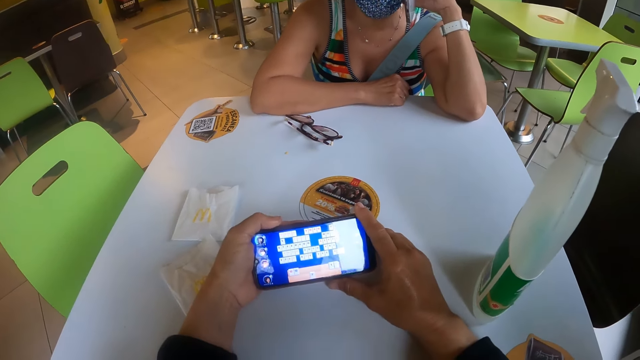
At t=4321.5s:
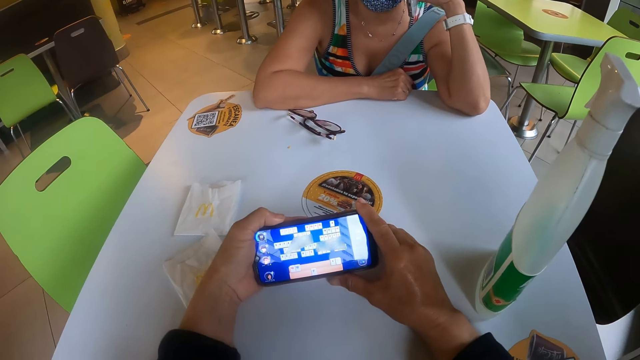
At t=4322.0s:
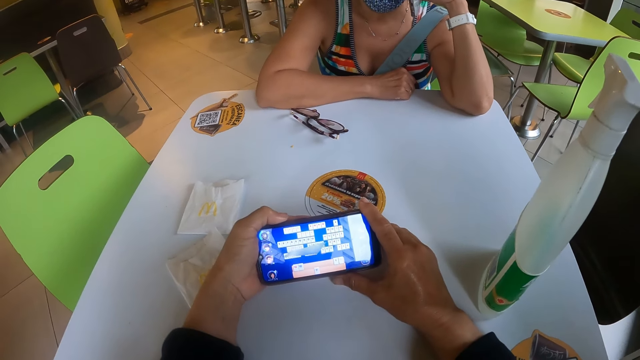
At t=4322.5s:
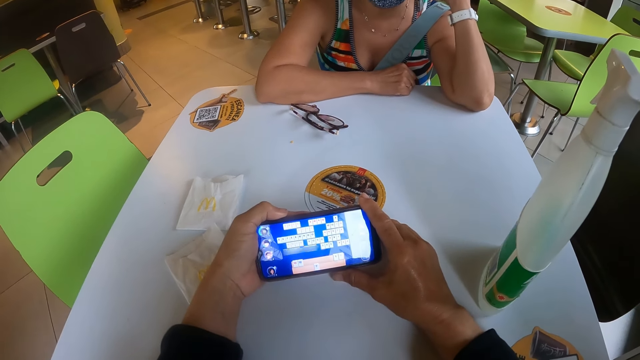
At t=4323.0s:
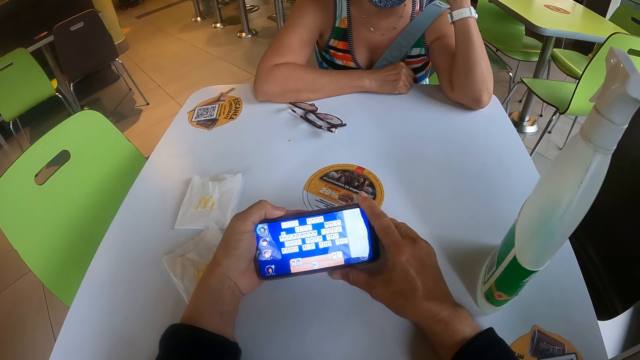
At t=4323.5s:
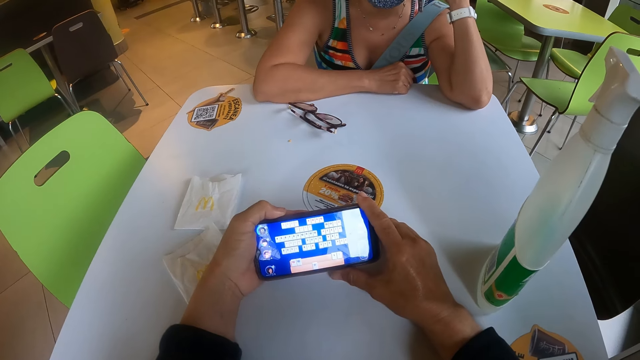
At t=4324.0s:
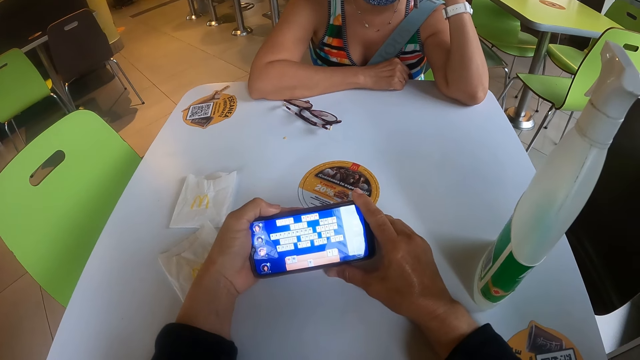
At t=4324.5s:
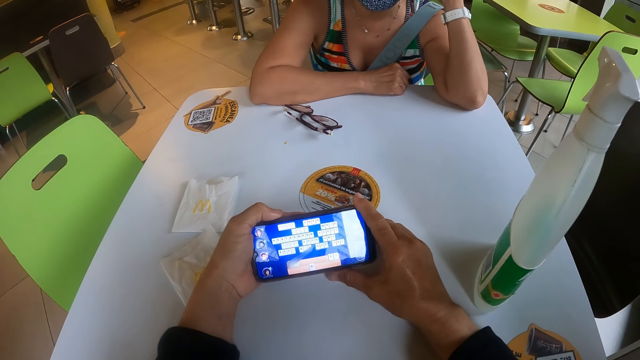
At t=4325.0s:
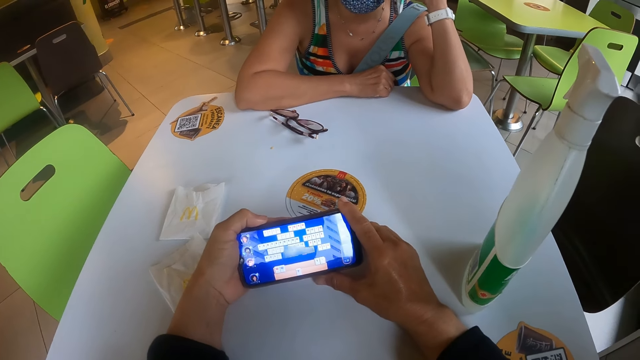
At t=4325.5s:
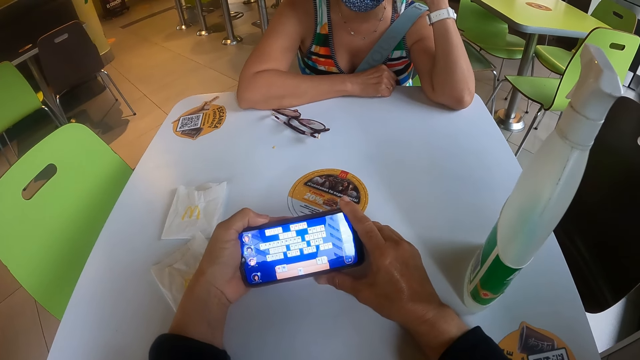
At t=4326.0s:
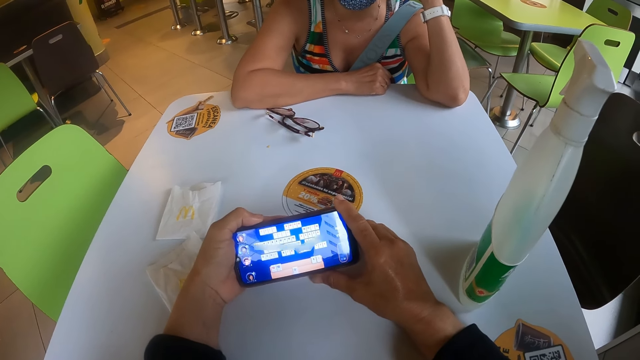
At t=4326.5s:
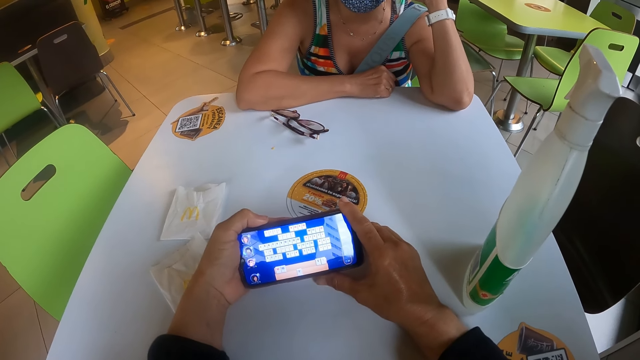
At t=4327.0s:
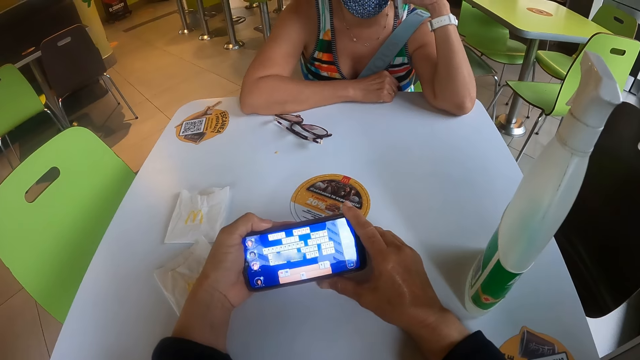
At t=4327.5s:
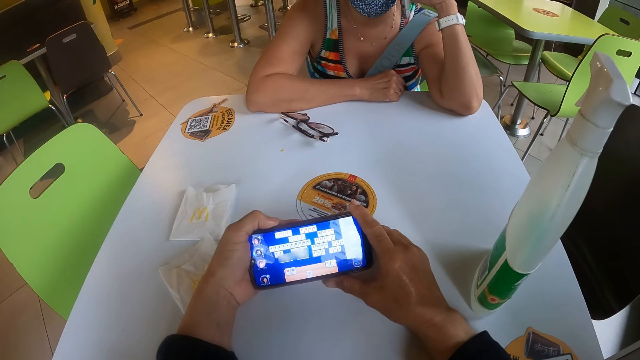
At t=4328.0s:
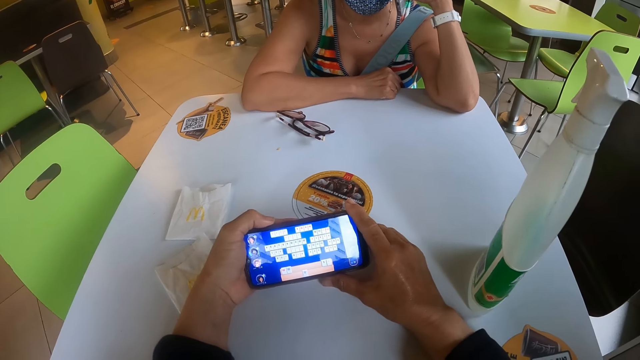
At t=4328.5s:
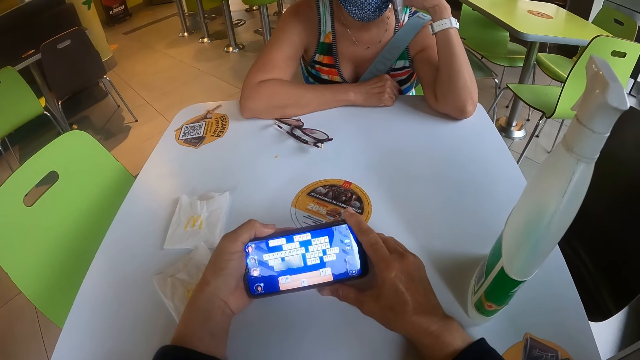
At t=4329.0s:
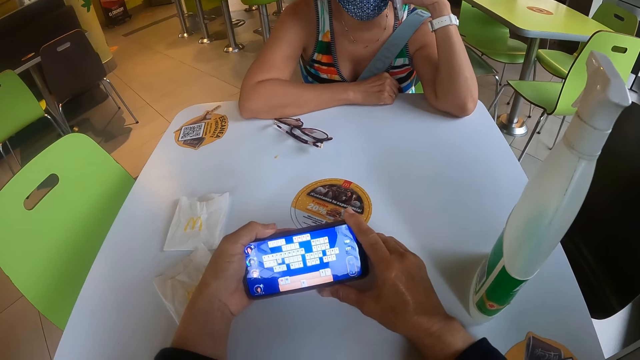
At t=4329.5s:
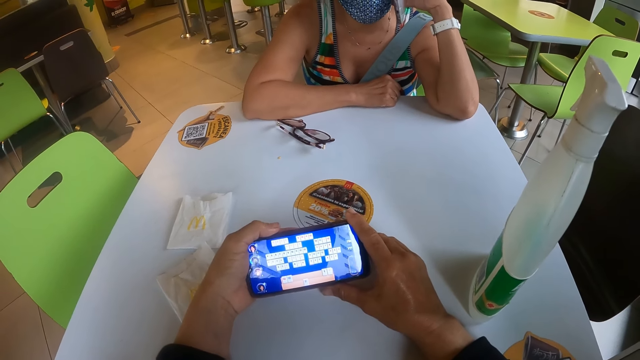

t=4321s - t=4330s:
The camera wearer looks at the phone.

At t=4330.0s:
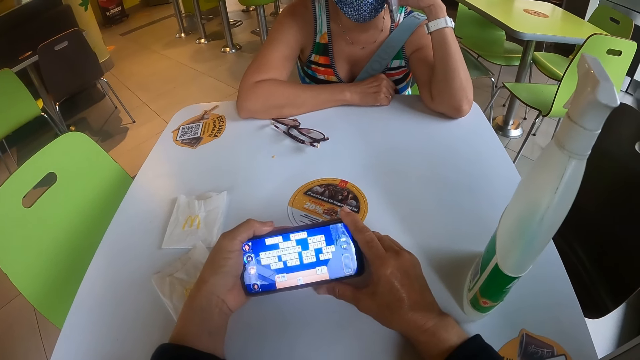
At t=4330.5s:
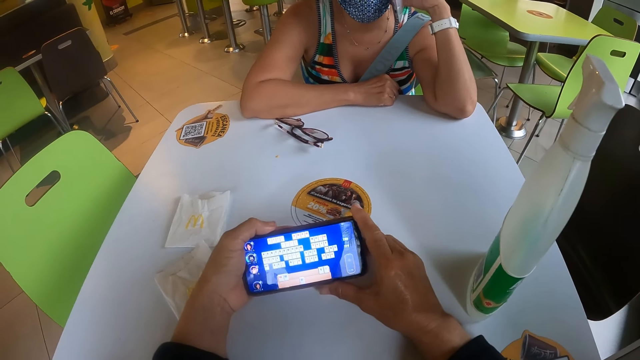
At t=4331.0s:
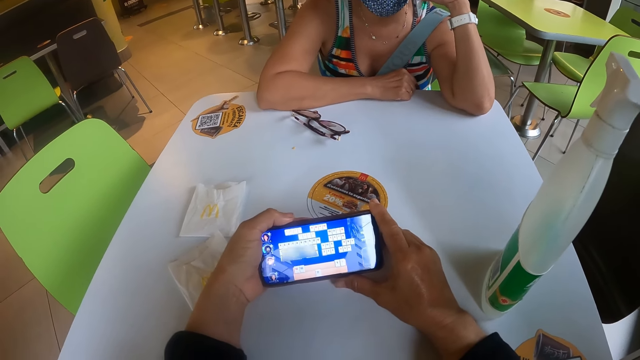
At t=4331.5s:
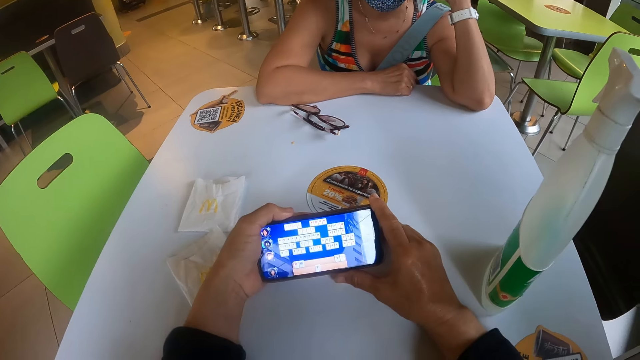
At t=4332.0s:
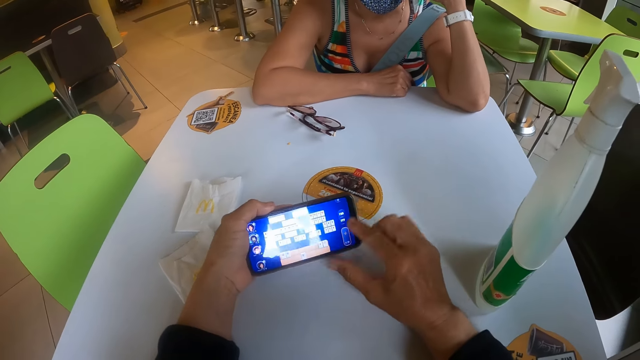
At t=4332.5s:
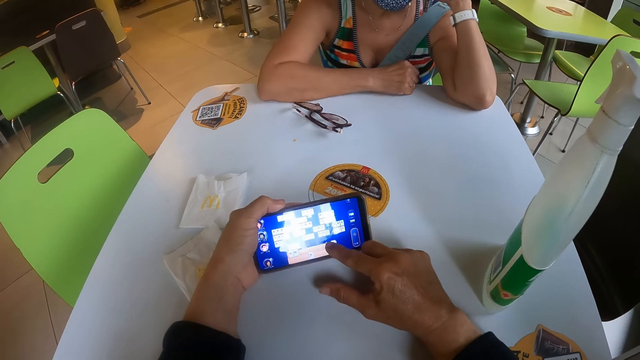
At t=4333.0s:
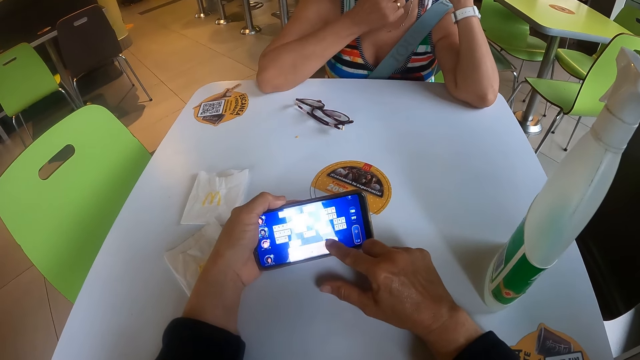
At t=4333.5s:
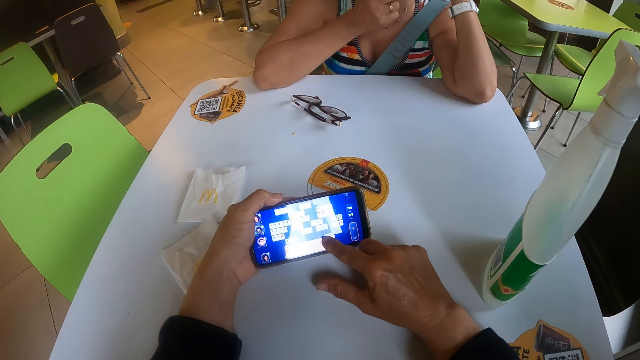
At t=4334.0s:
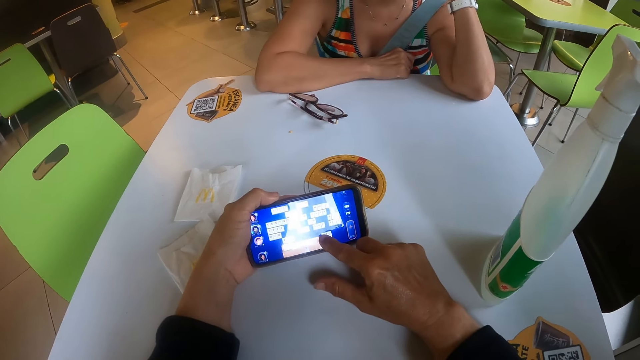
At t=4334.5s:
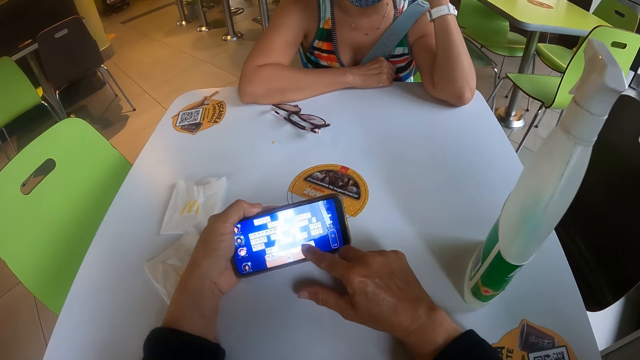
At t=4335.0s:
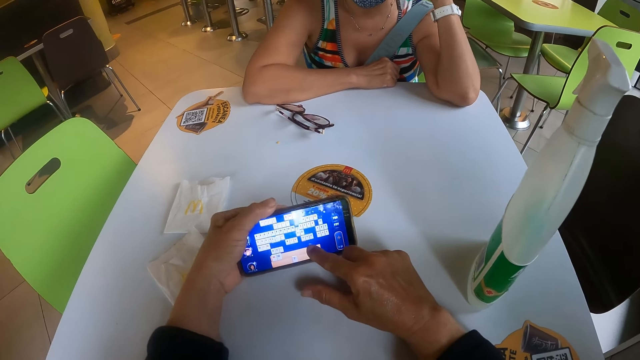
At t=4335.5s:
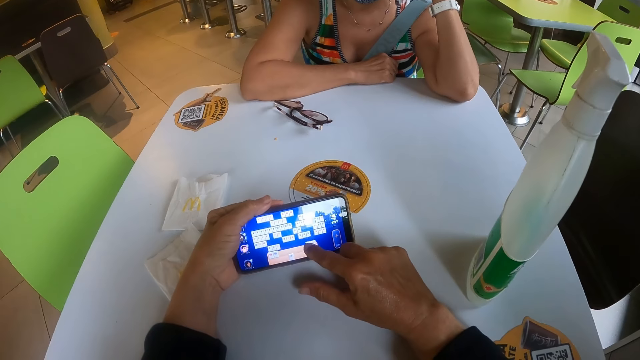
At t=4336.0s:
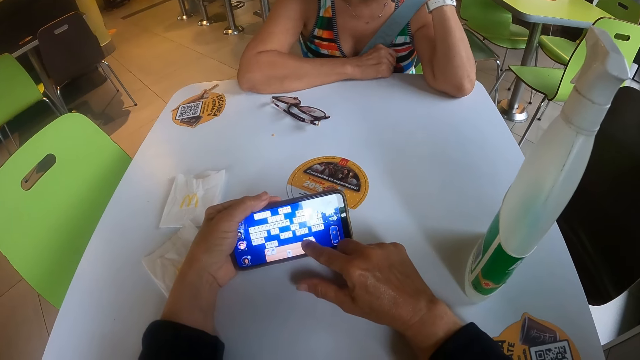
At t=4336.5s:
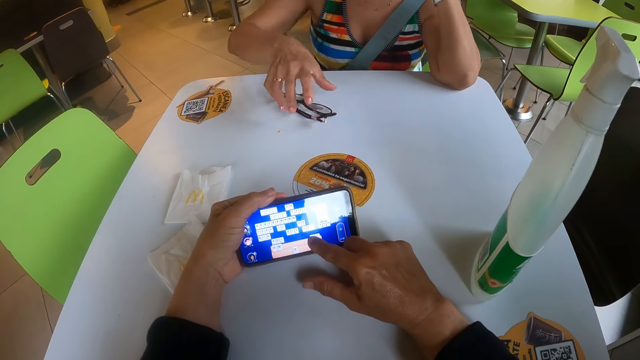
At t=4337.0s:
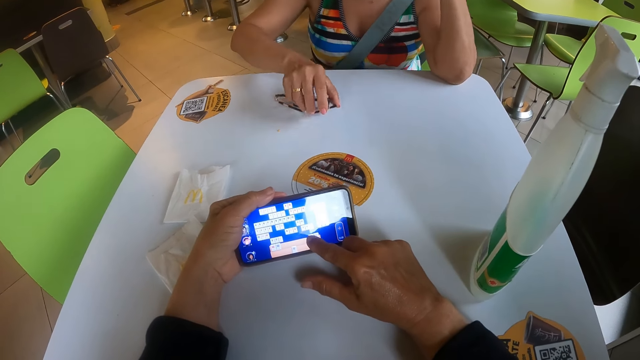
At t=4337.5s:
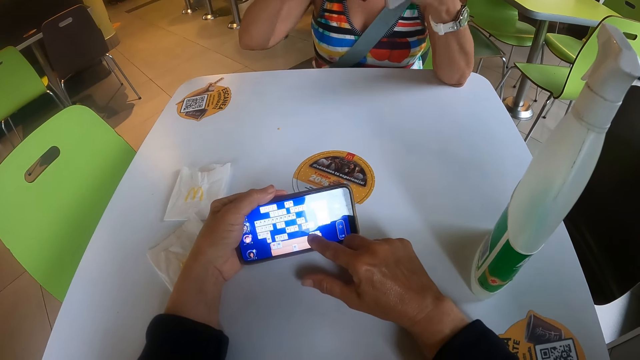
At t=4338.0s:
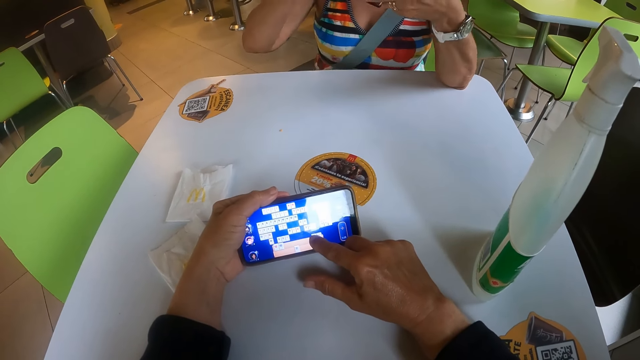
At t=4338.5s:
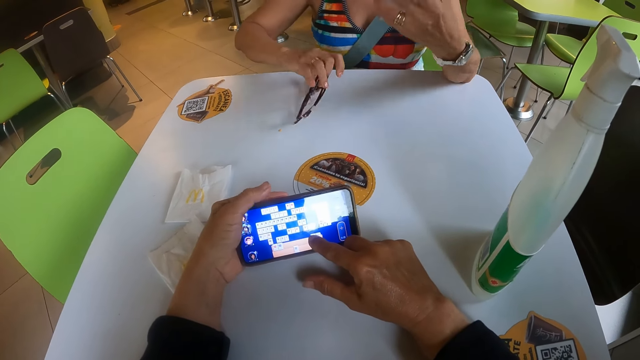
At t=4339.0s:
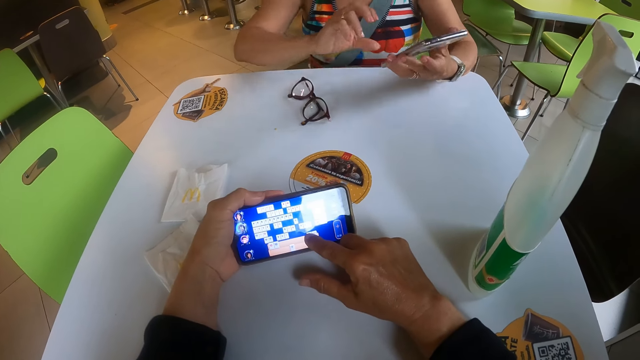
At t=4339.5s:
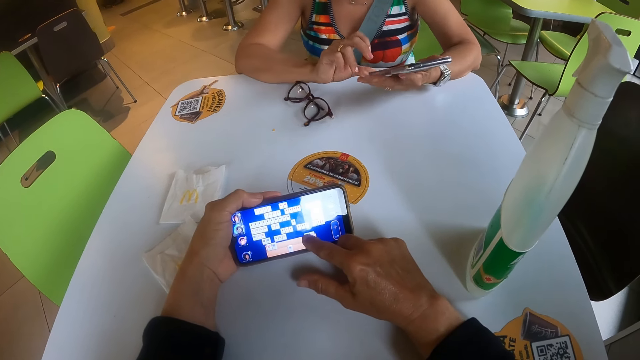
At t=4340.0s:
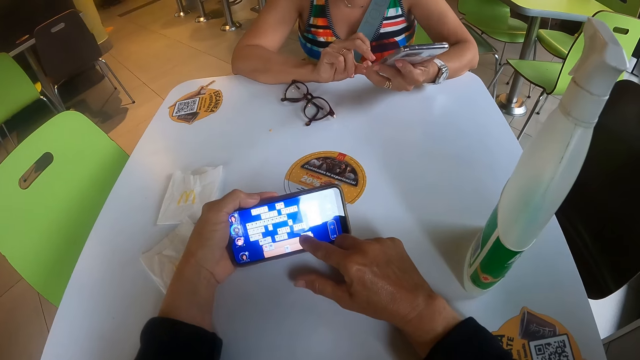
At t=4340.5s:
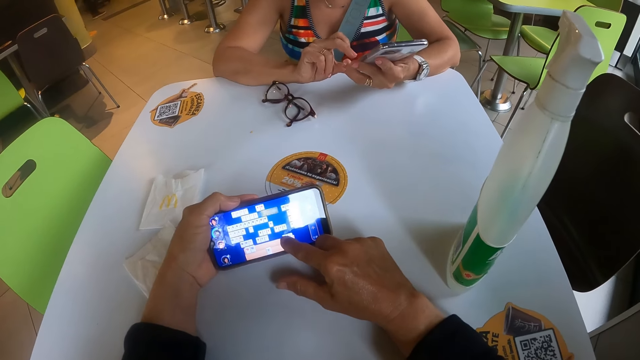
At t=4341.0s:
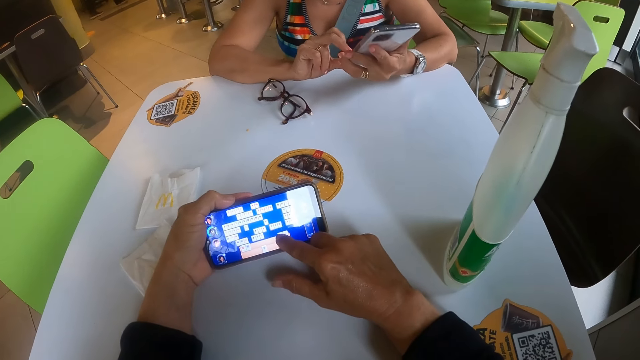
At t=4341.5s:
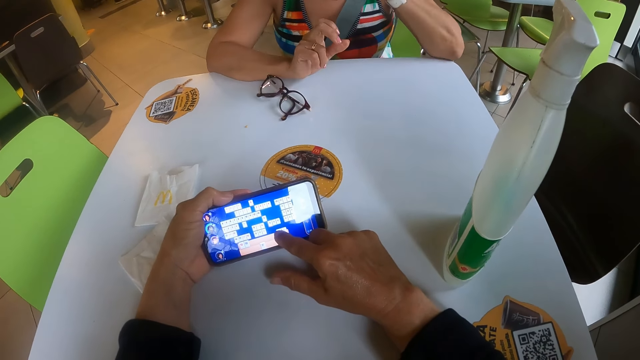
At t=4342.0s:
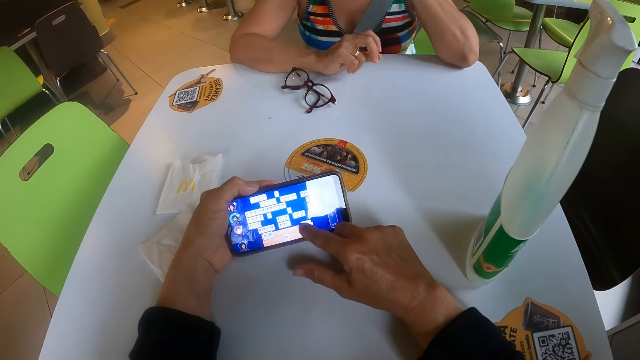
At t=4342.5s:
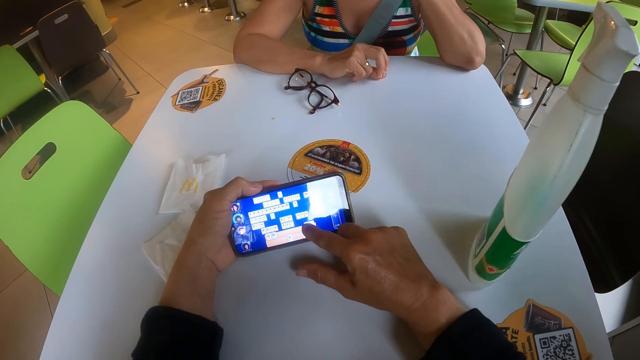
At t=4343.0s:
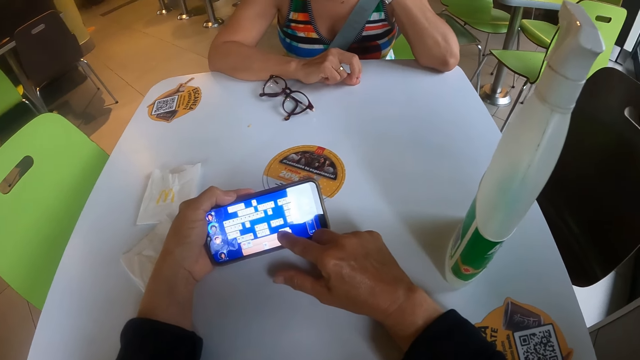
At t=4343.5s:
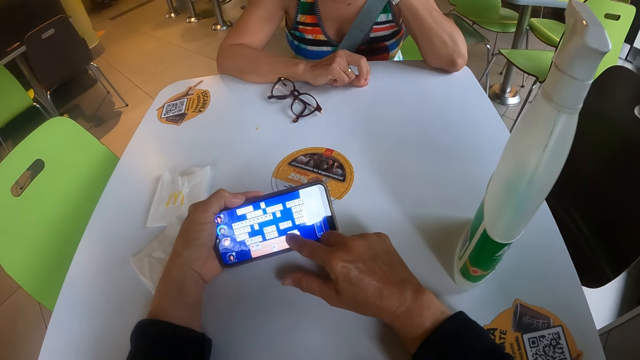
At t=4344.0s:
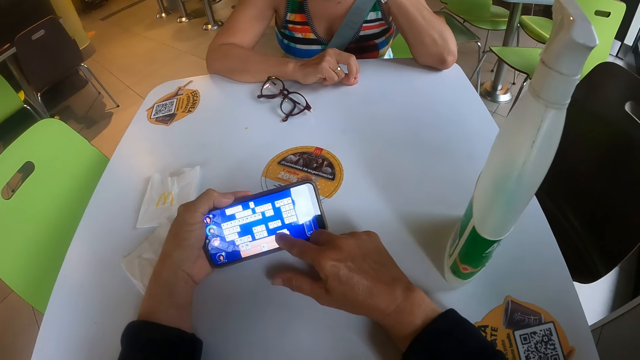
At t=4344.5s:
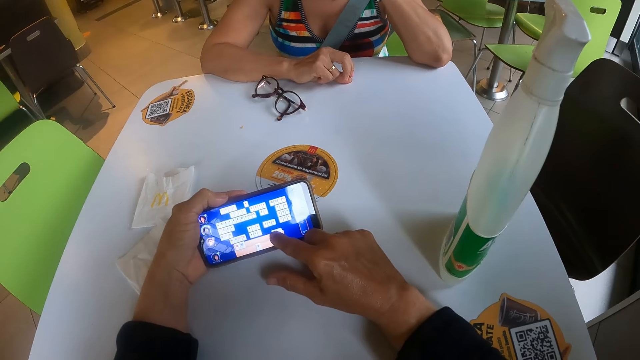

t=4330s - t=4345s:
The camera wearer operates the phone. A woman raises a hand and lowers the hand. The woman picks up the spectacles with her right hand. The woman drops the spectacles on the table. The woman receives a call. The woman holds the phone in her left hand. The woman interacts on the phone. The camera wearer presses the phone screen with their right hand.
